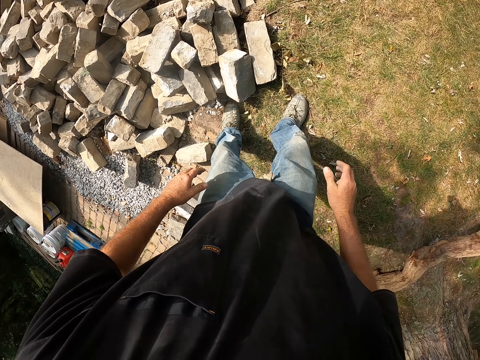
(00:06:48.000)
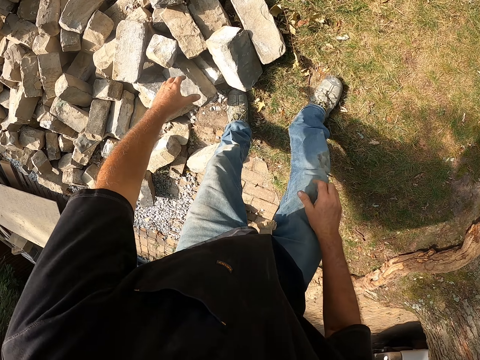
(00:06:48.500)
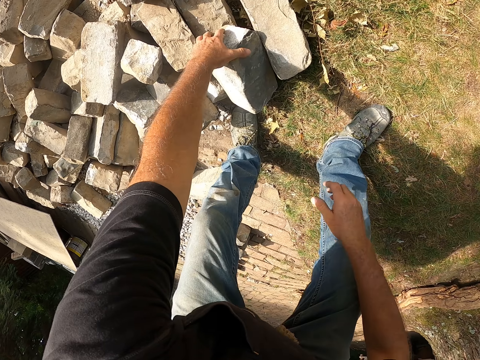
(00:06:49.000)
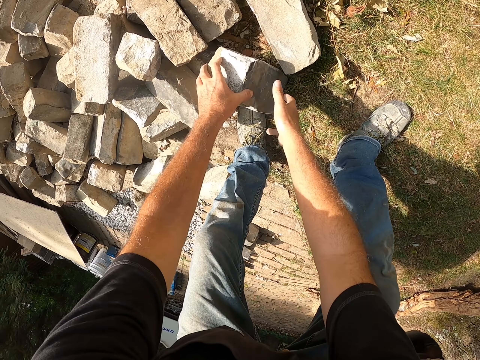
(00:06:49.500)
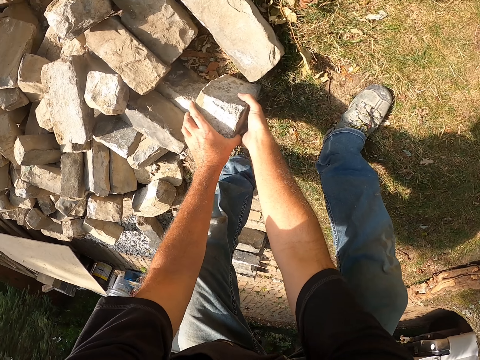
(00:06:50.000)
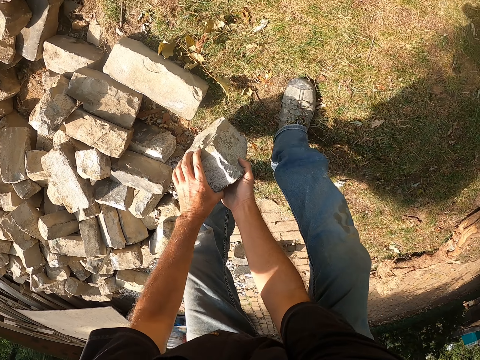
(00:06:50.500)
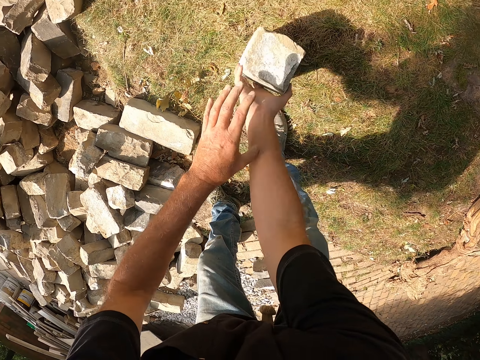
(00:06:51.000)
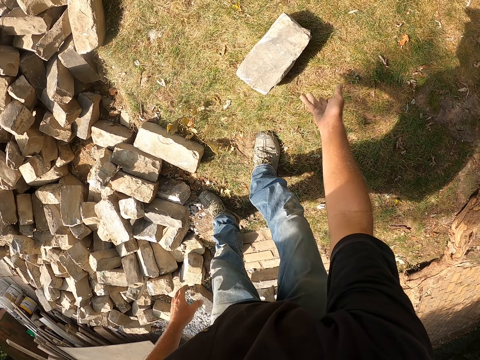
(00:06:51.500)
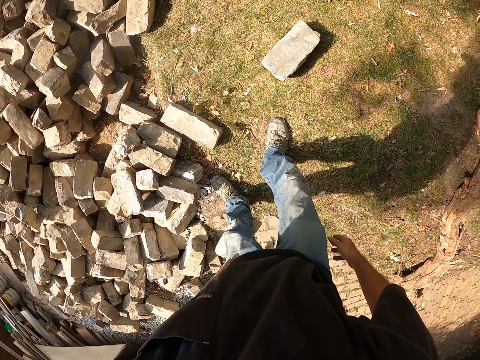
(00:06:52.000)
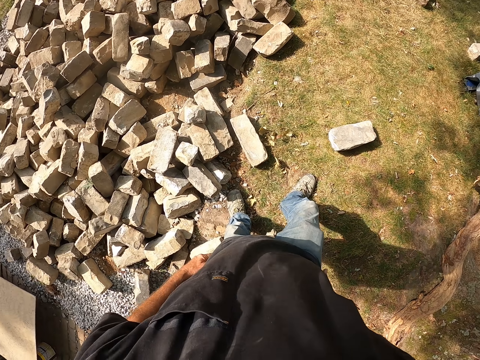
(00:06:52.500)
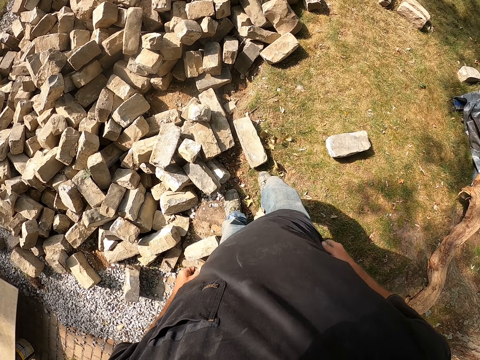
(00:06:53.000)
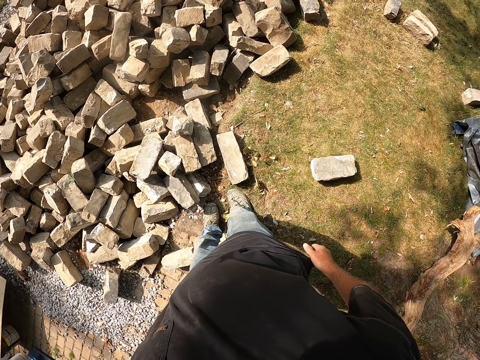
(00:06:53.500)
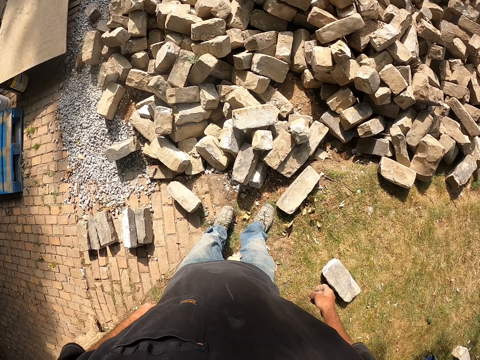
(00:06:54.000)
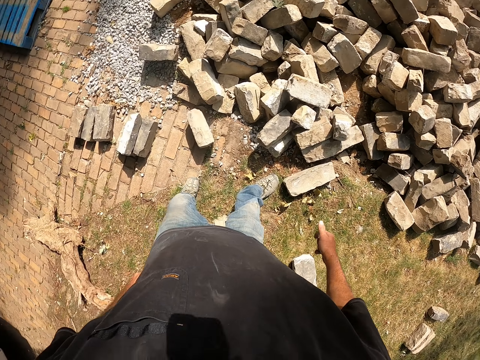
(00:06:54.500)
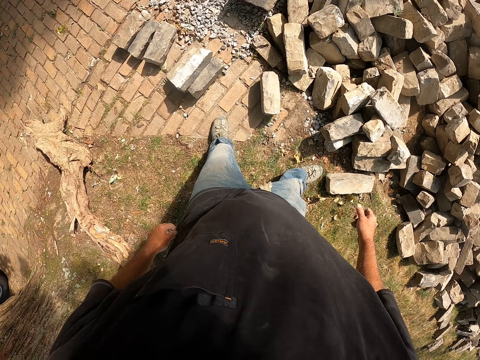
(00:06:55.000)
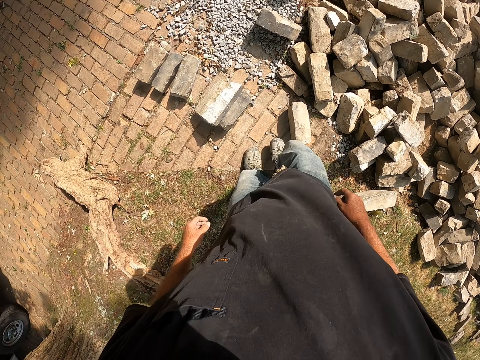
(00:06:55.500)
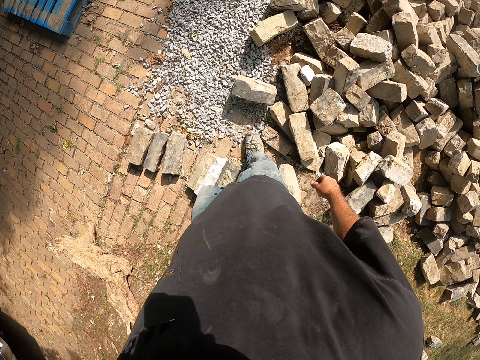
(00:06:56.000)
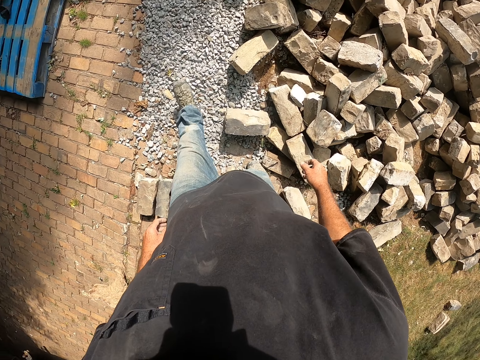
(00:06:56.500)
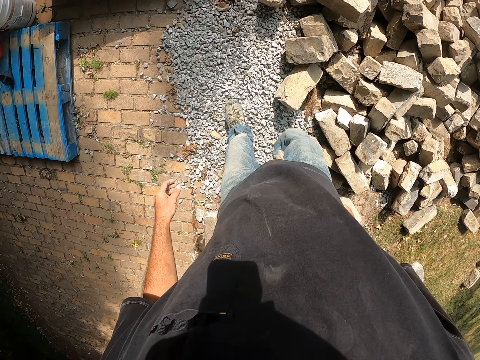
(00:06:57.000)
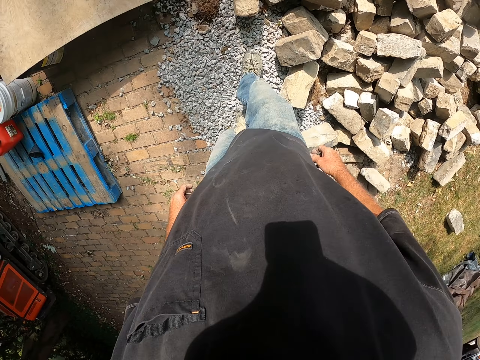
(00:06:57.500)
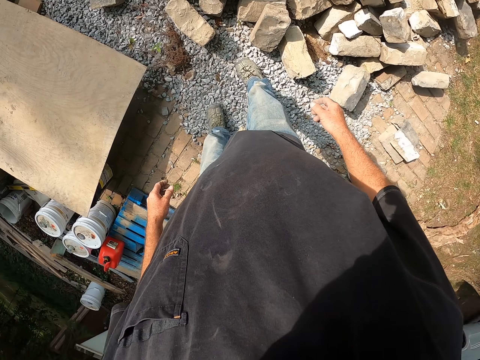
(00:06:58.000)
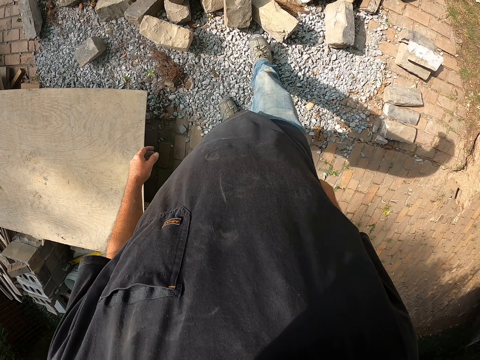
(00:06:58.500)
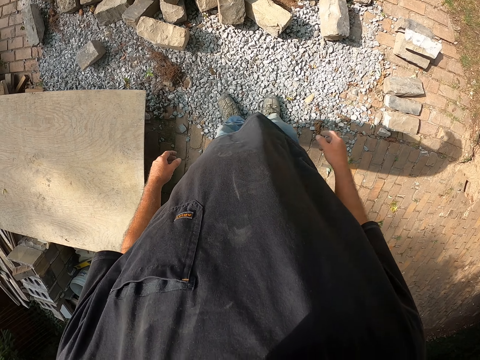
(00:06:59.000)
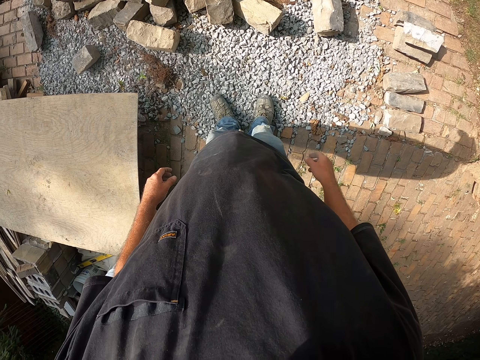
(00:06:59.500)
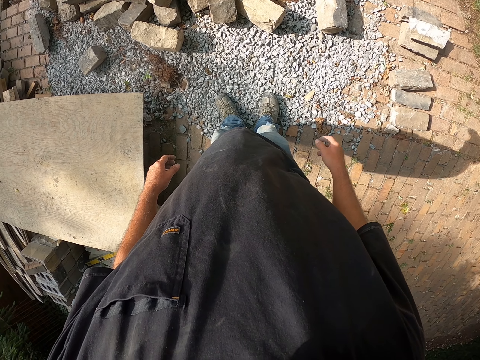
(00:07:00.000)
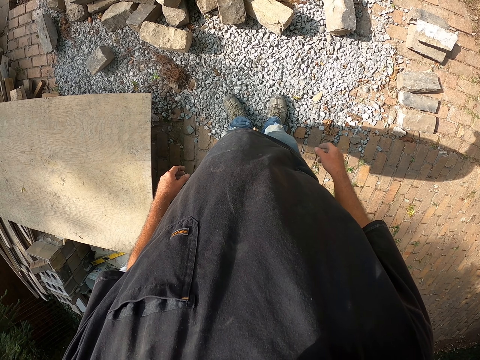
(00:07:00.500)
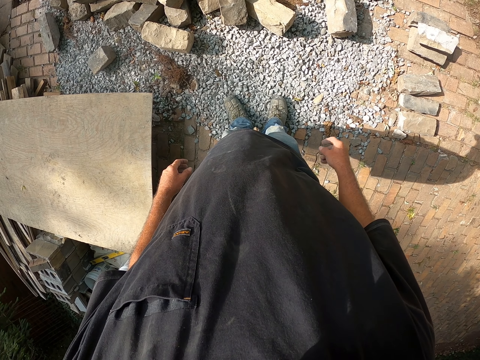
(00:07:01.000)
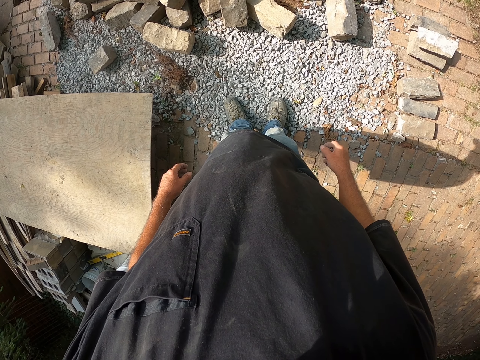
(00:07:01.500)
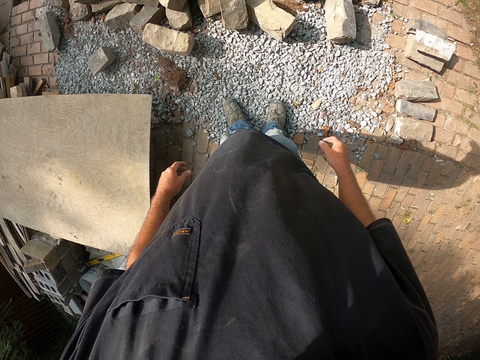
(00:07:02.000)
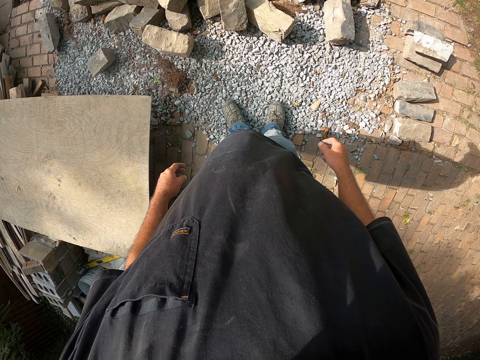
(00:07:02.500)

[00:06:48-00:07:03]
The camera wearer picks up a stone from the ground with his hands. He passes the stone to his right hand from his left hand. He drops the stone on the ground with his right hand. He looks around a construction site. He walks around the construction site. He looks around the construction site.

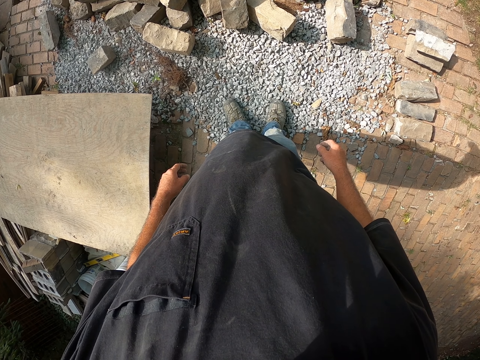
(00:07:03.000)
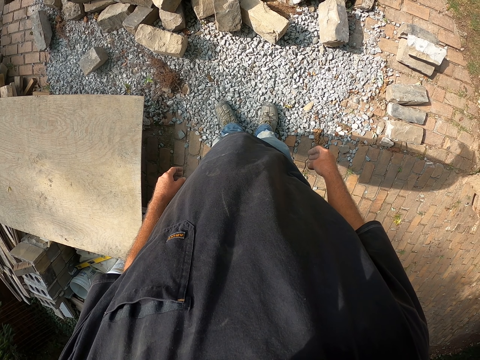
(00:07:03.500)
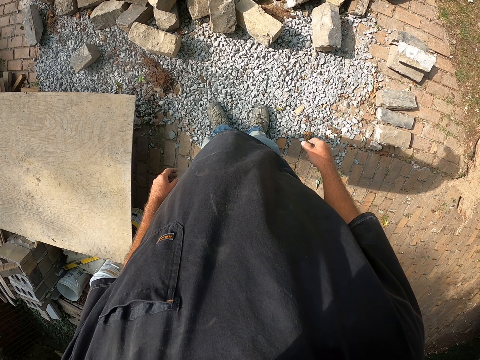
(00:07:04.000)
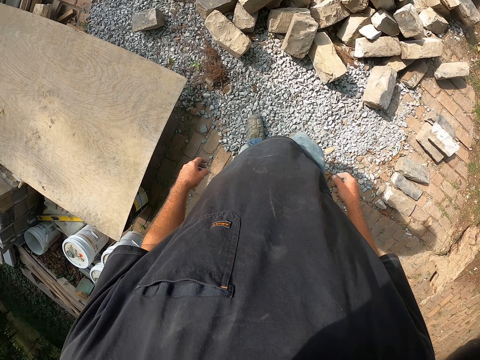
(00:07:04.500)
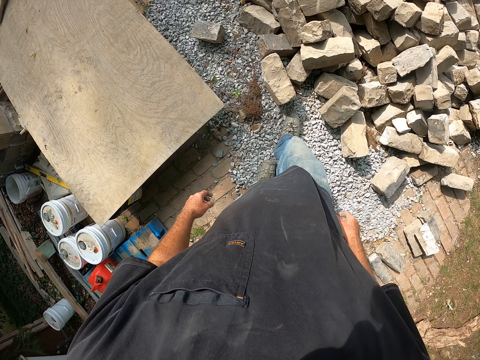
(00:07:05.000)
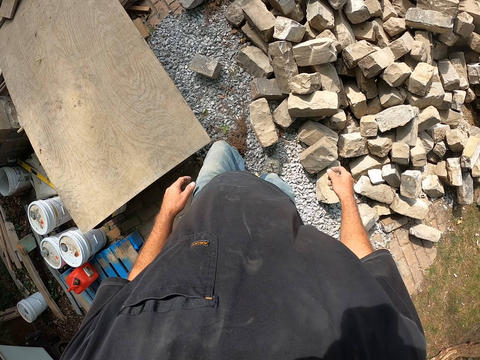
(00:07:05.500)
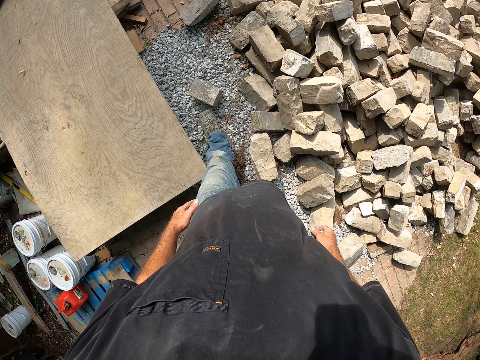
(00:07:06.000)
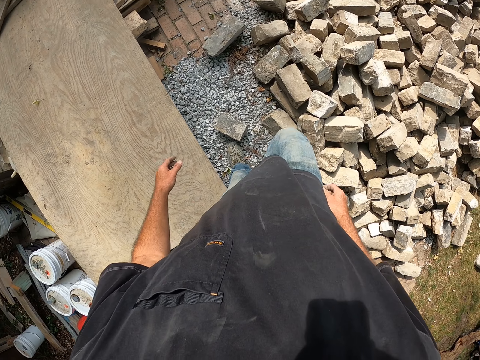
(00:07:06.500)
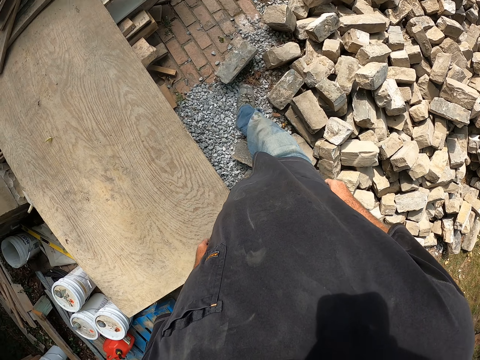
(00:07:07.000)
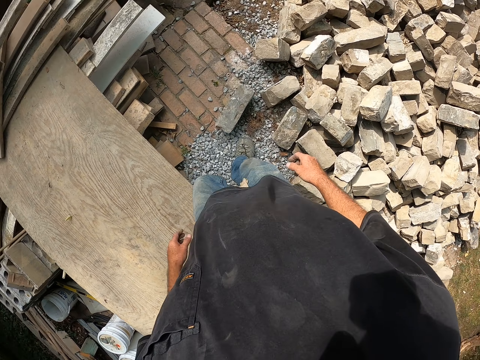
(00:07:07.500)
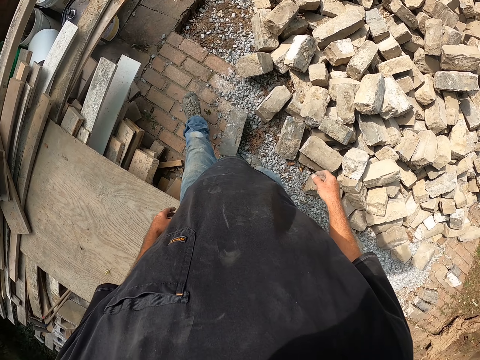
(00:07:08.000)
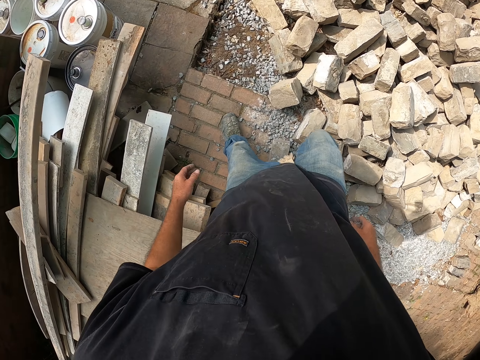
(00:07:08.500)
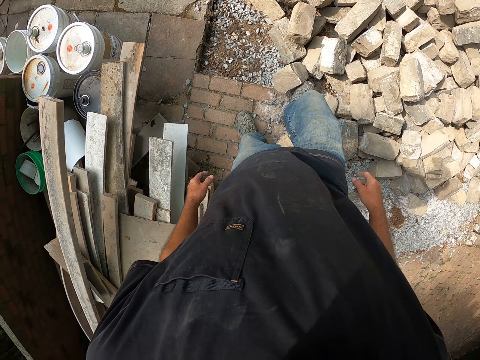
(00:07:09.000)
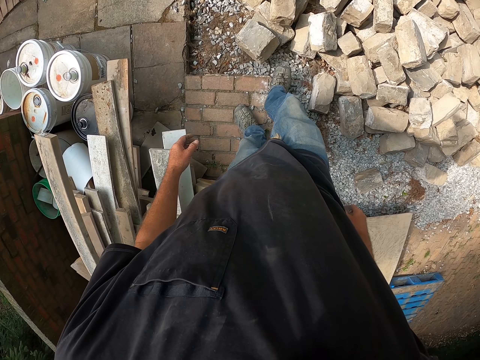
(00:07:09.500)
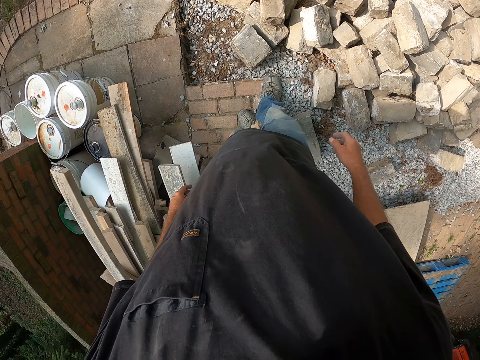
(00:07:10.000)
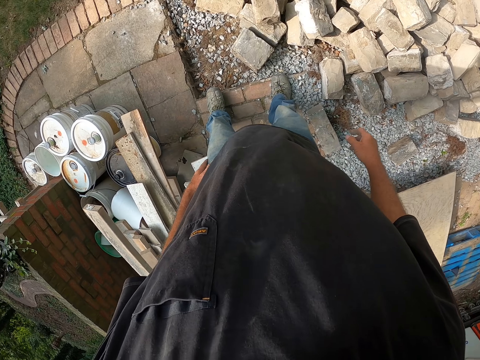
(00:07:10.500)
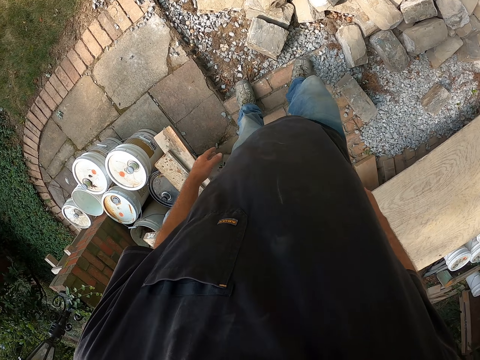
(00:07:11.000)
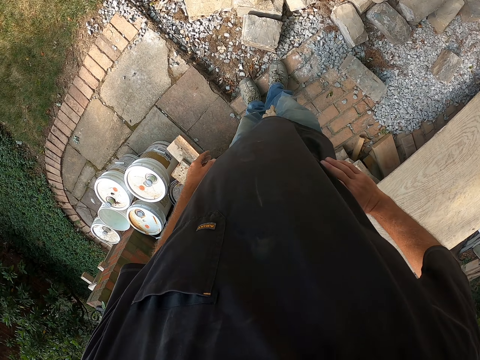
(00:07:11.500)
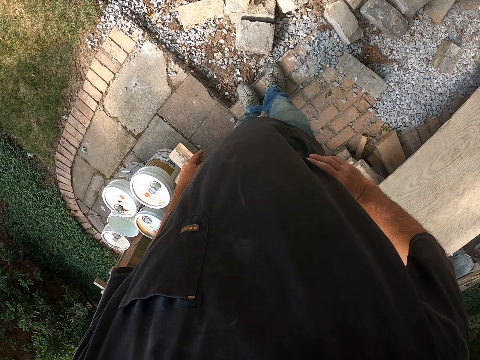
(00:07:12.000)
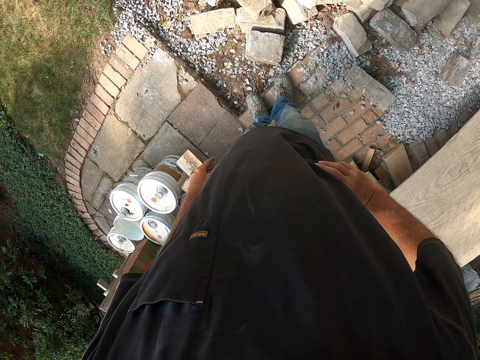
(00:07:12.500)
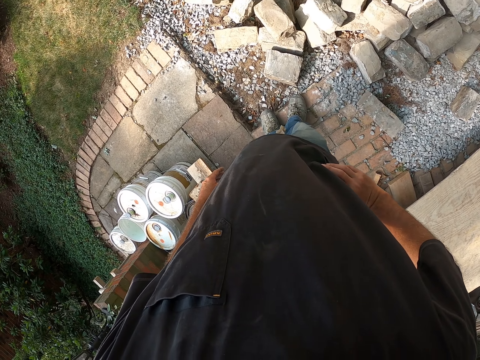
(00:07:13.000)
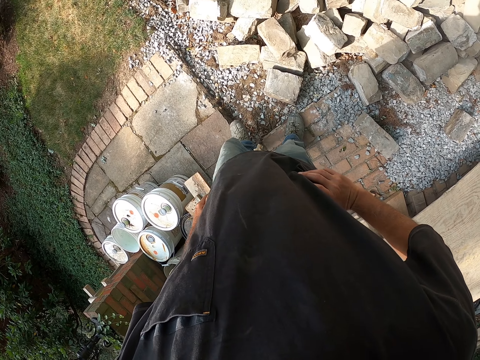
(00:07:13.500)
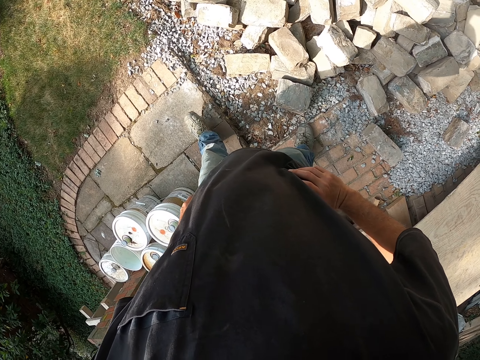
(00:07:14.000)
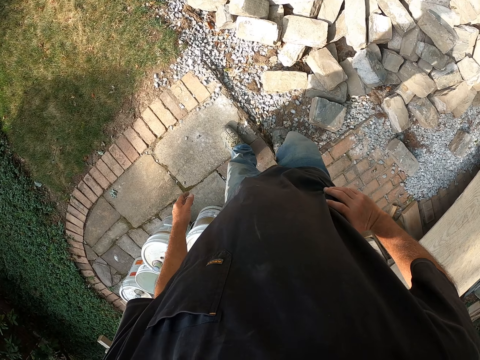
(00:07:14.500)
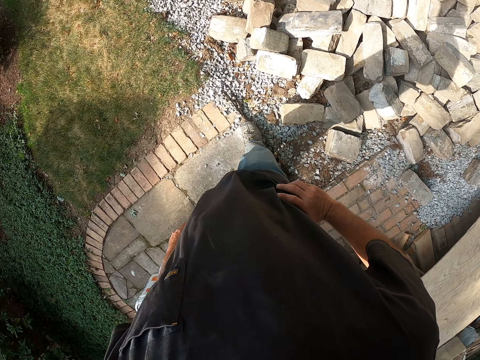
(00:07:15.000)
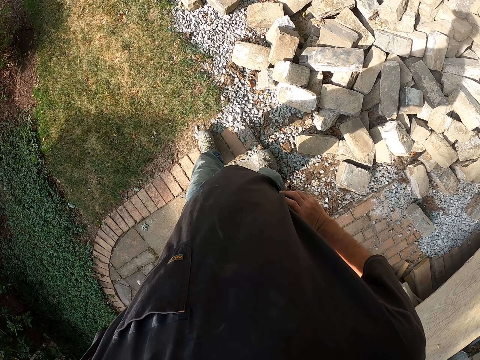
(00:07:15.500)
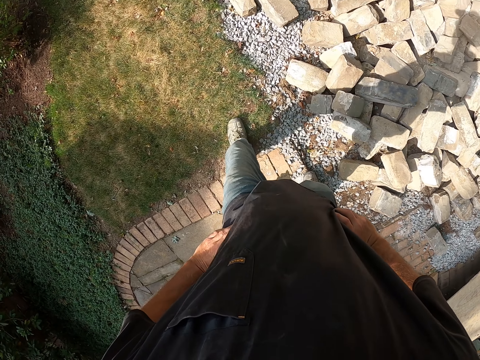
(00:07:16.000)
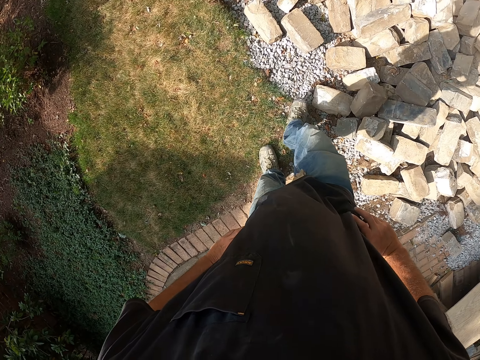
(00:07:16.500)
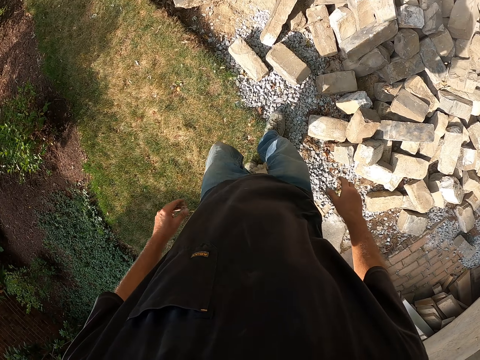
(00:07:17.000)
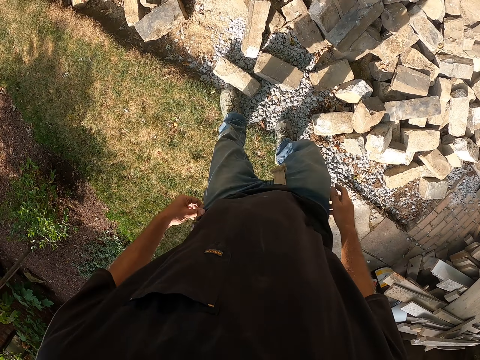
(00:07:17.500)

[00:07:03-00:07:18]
The camera wearer walks around a construction site. He kicks a stone on the ground with his right leg. He moves a block with his leg. He walks around the construction site. He looks around the construction site. He walks around the construction site.
